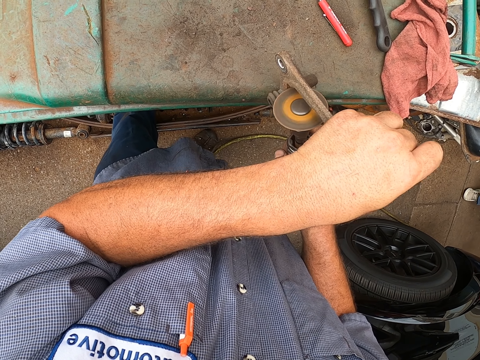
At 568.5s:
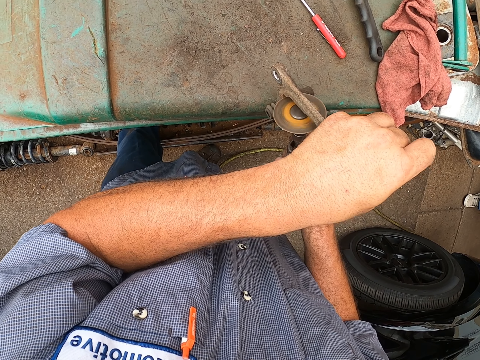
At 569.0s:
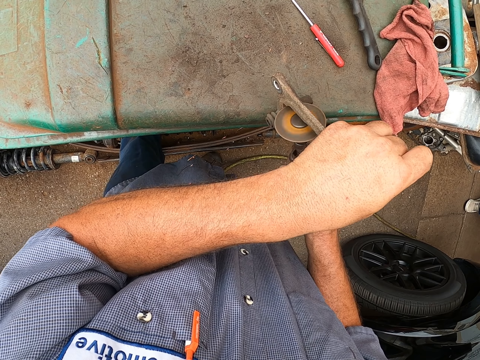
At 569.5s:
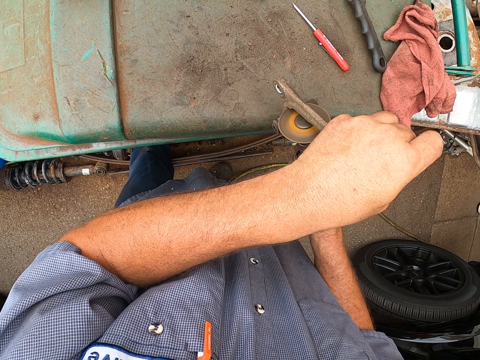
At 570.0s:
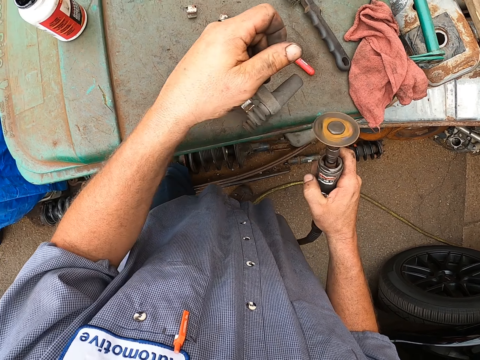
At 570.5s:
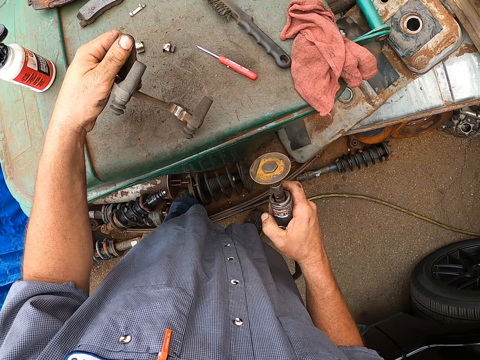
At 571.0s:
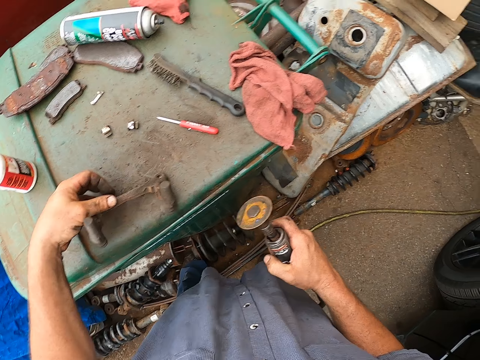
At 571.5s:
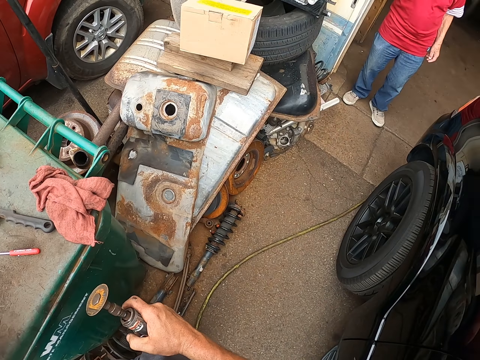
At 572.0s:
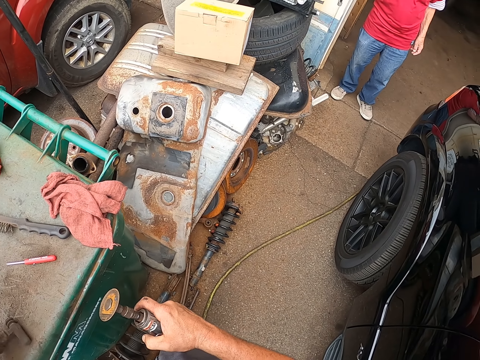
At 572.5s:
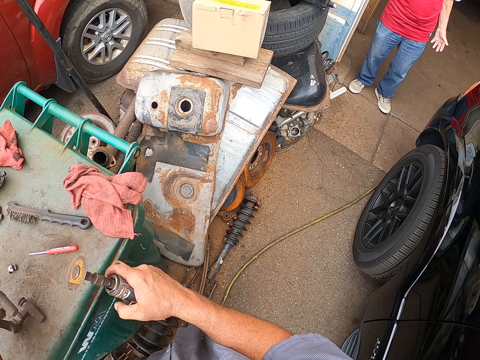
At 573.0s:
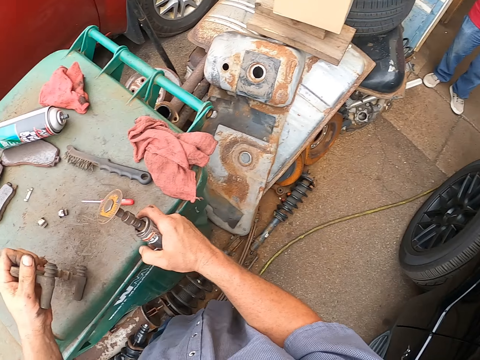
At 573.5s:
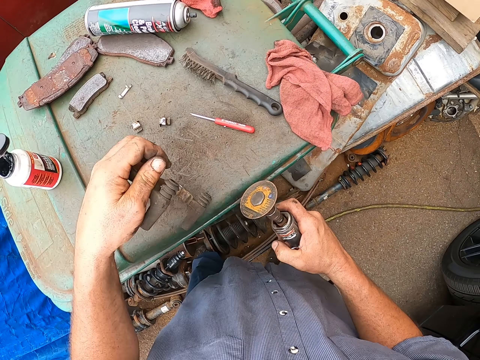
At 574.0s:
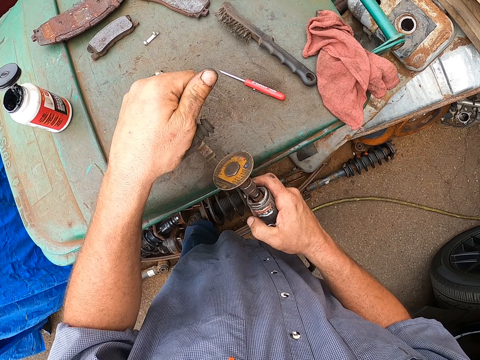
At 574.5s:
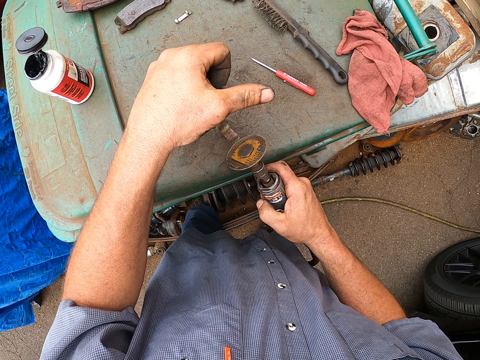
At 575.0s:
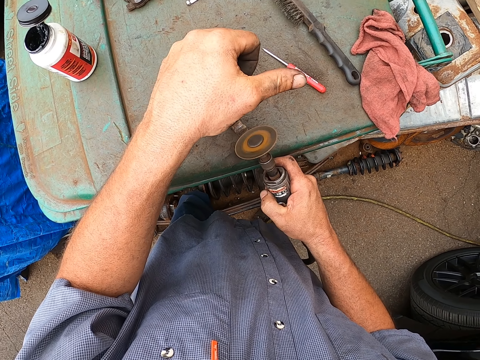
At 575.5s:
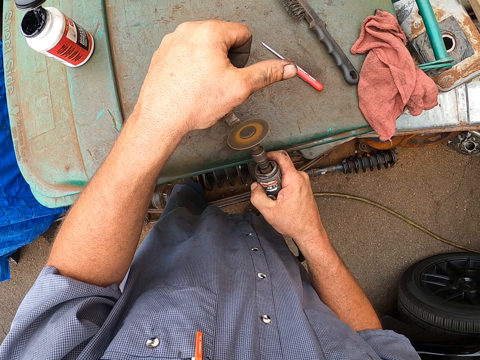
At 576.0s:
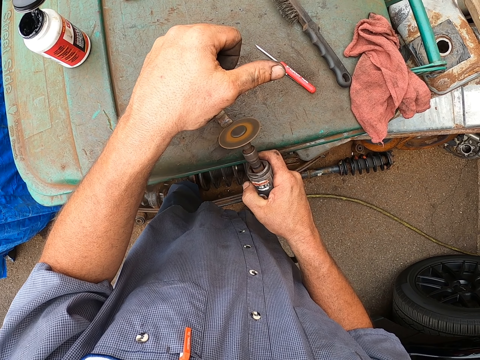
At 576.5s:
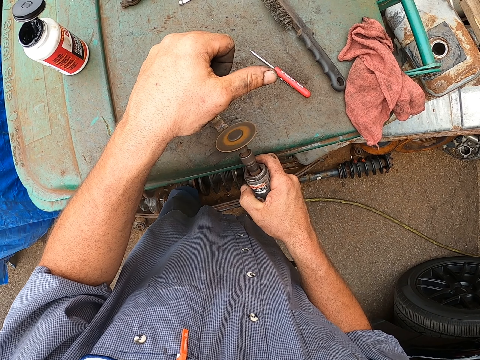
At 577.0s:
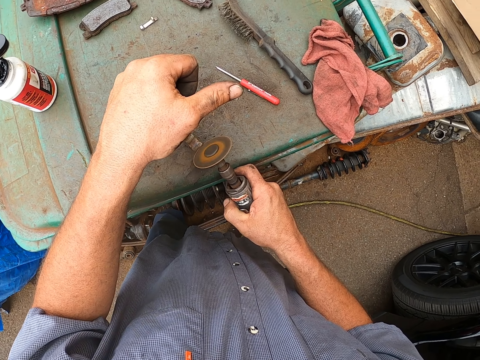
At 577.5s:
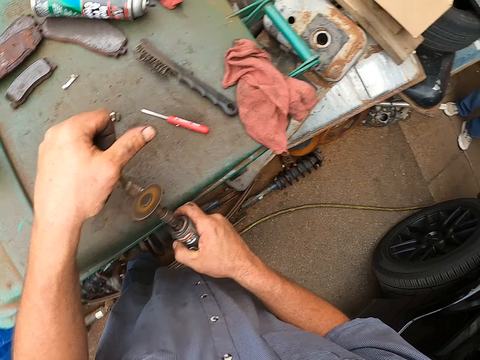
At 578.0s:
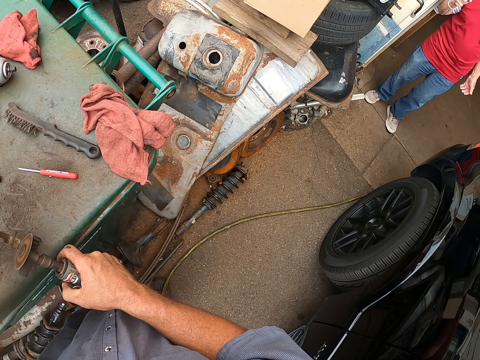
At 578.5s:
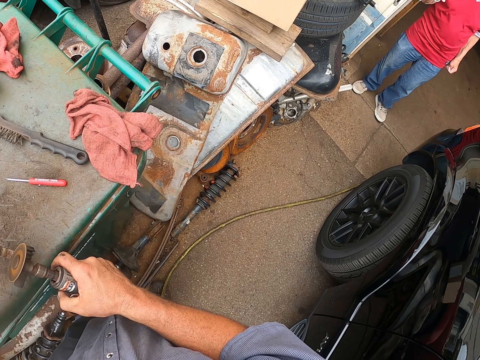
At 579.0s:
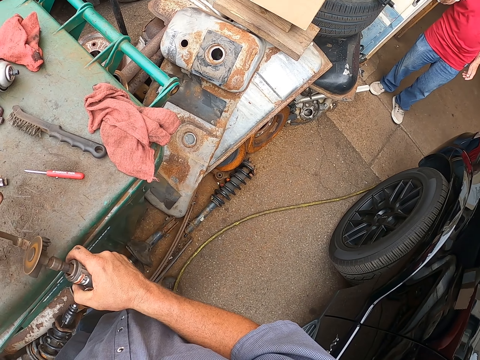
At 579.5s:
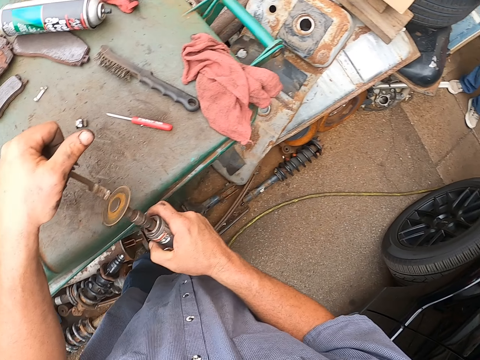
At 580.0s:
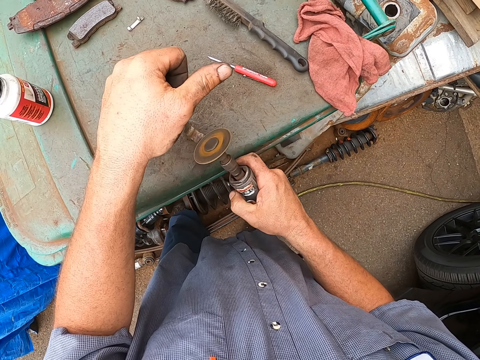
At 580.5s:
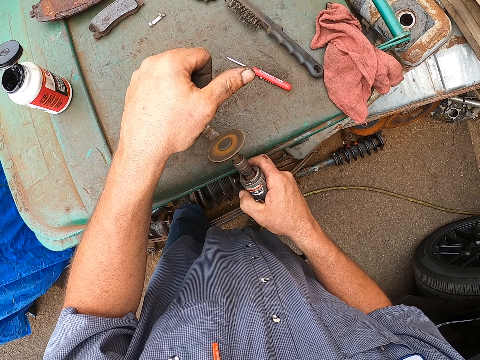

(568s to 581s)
The camera wearer turns the metal. They look at a man. The camera wearer moves the metal on the bin top and holds the metal on the bin top. They grind a clamp with a grinder. They remove rust from the metal with the rust remover machine. They look at the man.

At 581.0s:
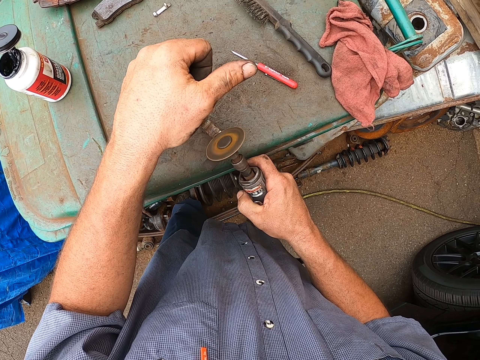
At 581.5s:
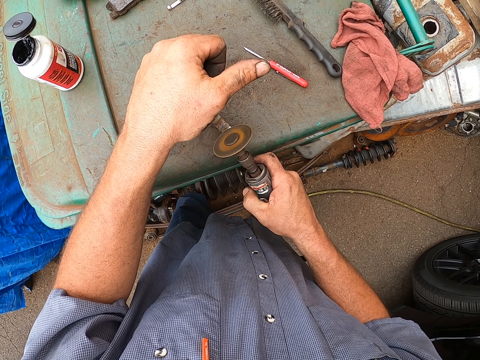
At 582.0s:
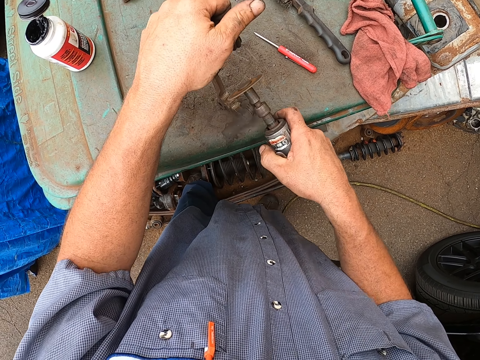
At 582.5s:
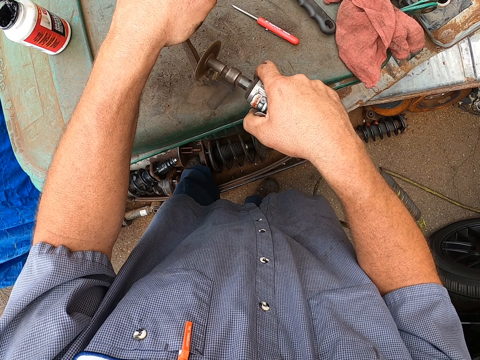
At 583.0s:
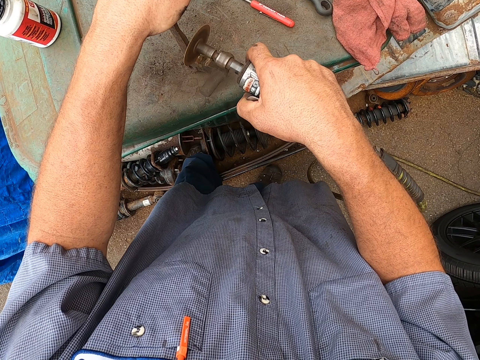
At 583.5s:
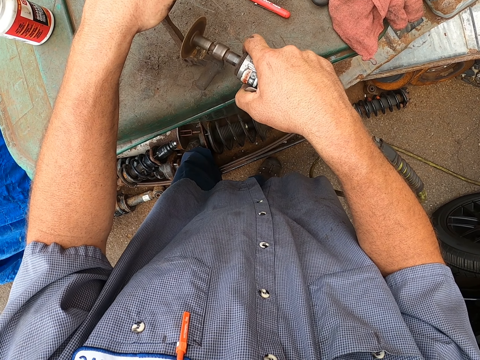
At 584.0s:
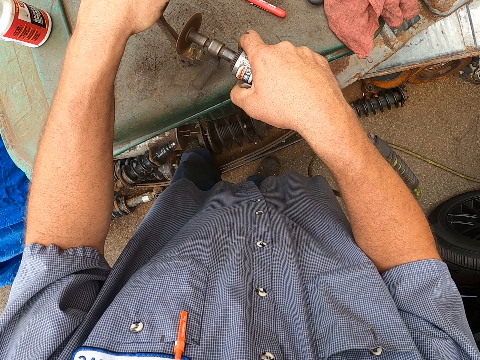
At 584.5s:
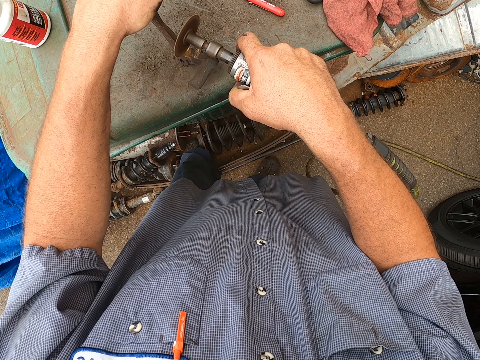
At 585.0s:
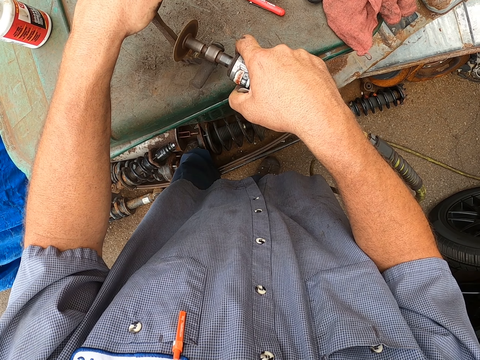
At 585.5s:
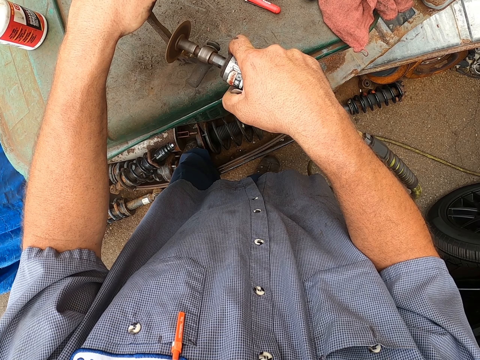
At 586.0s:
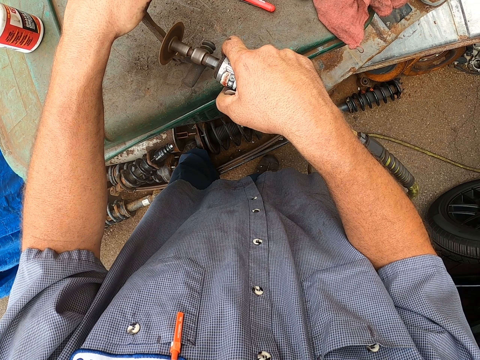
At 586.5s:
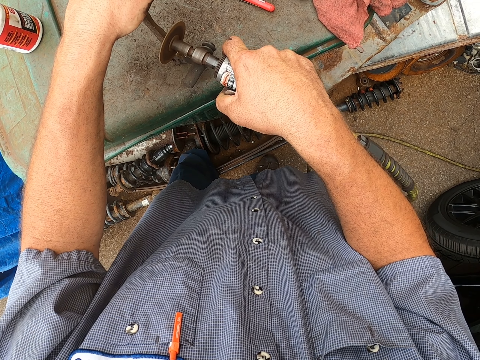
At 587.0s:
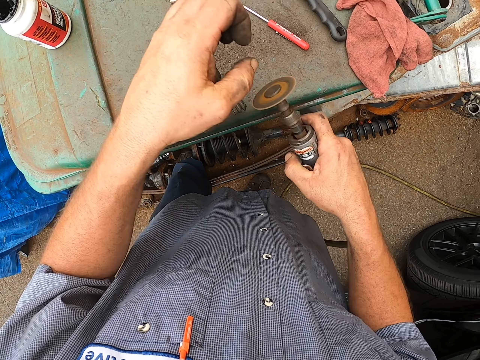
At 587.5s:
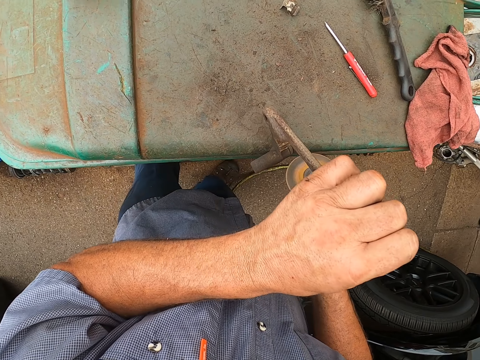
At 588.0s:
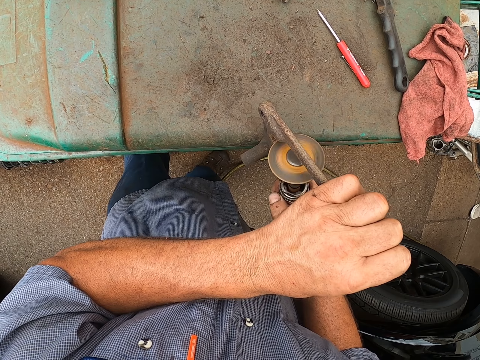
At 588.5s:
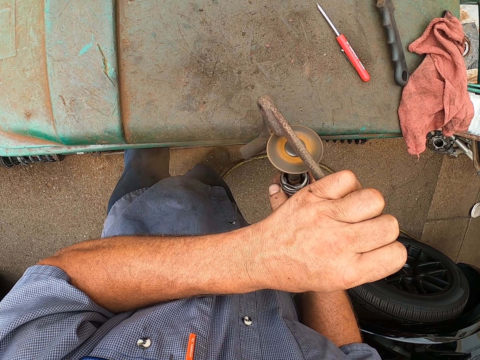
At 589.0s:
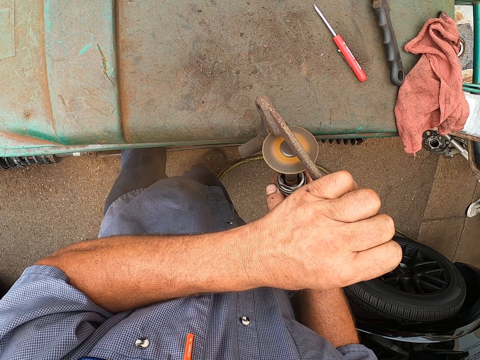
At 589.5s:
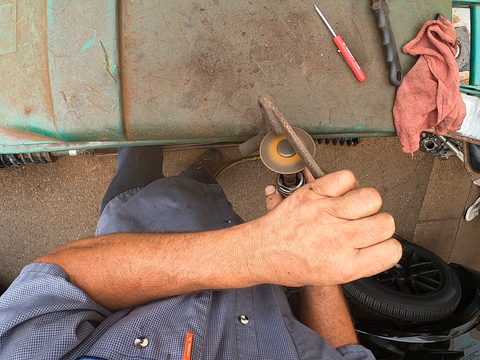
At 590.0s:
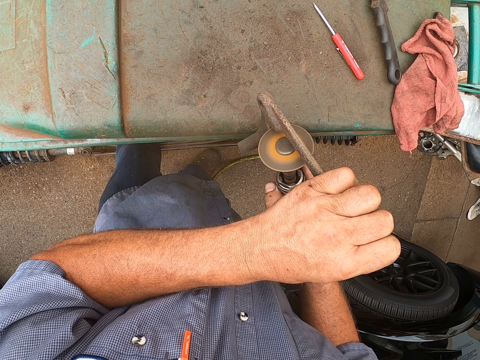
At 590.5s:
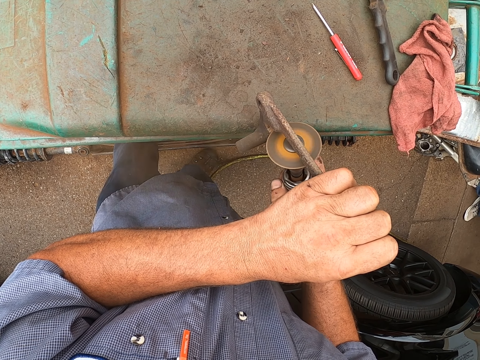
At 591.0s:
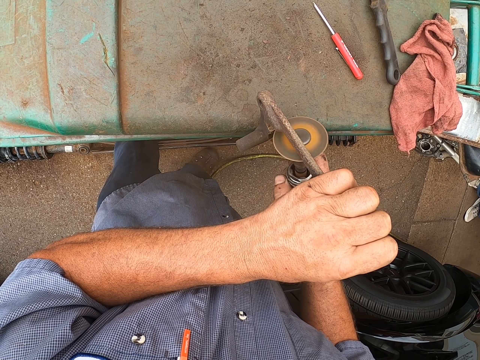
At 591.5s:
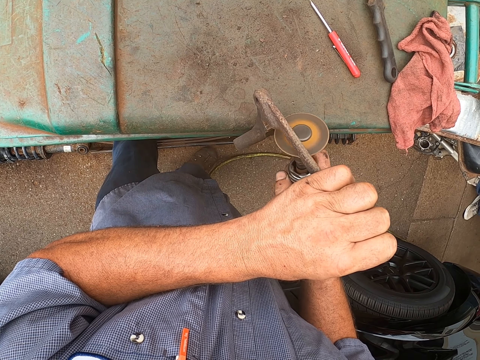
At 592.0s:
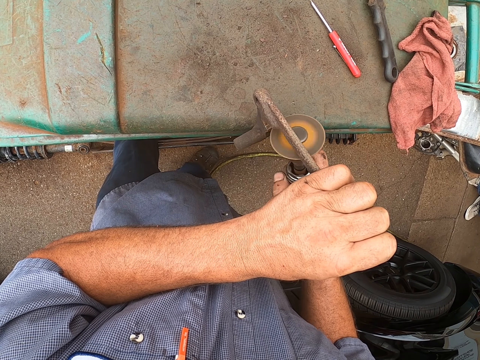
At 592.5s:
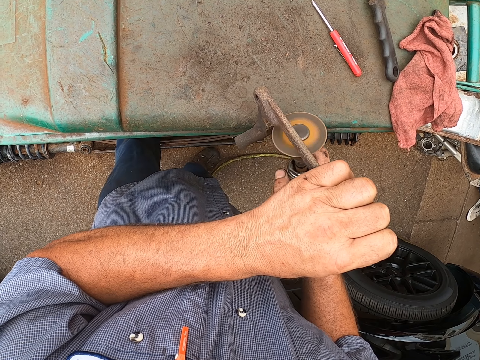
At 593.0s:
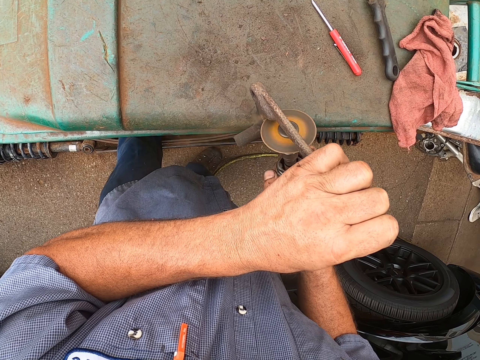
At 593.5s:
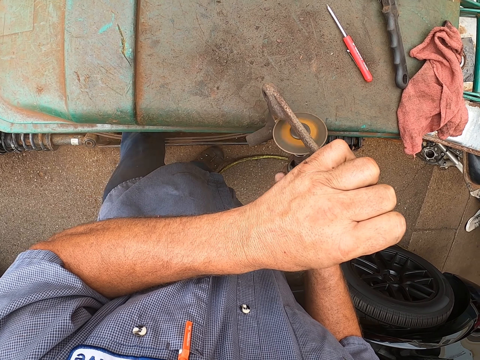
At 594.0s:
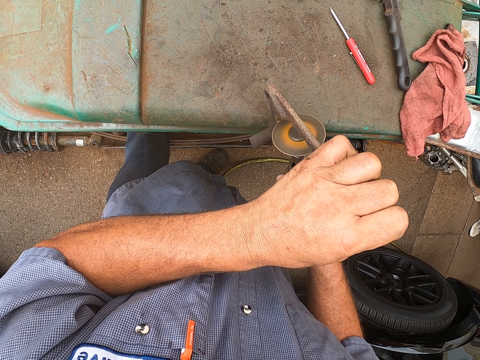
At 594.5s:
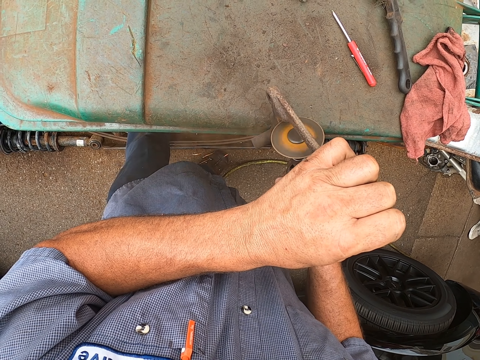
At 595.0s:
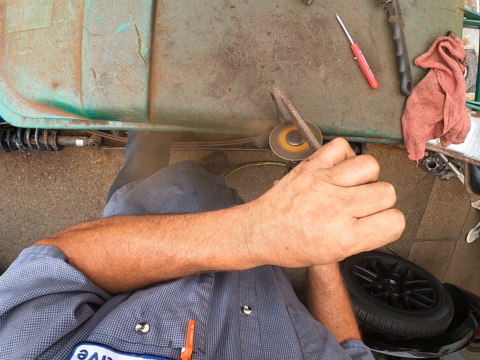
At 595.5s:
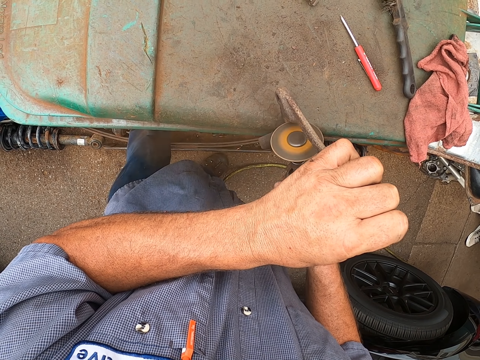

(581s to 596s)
The camera wearer bends the metal. They remove rust from the metal with the rust remover machine. They move the metal. They remove rust from the metal with the rust remover machine.
